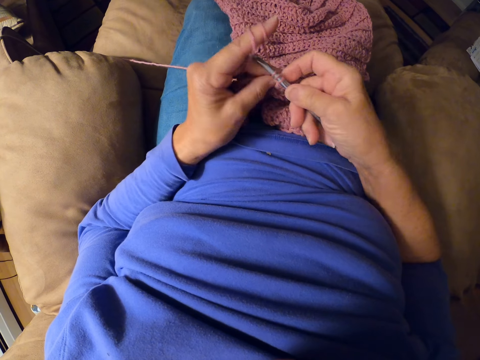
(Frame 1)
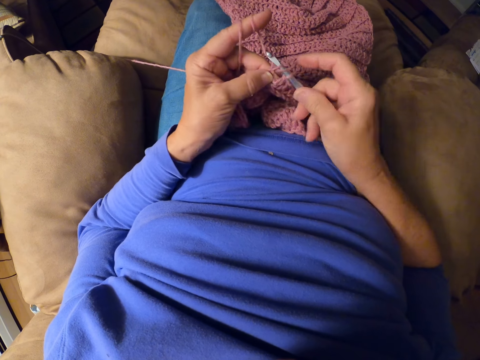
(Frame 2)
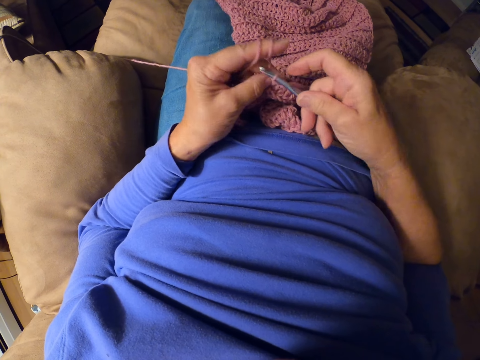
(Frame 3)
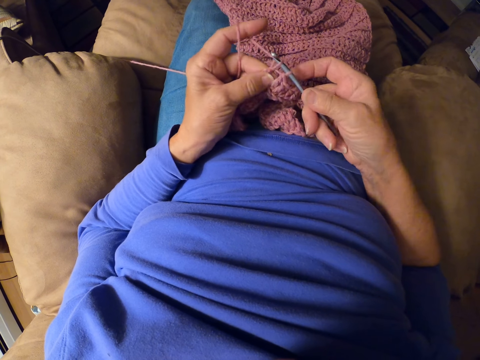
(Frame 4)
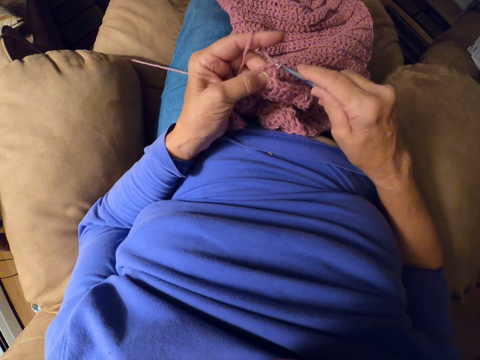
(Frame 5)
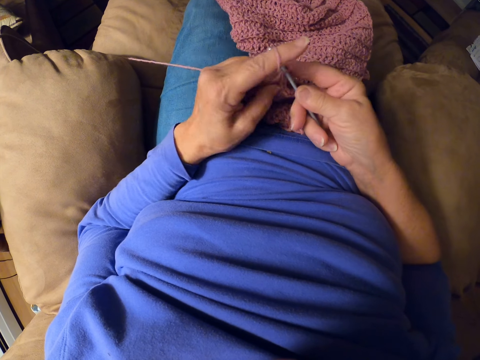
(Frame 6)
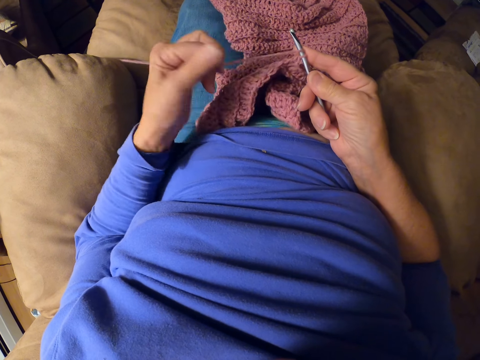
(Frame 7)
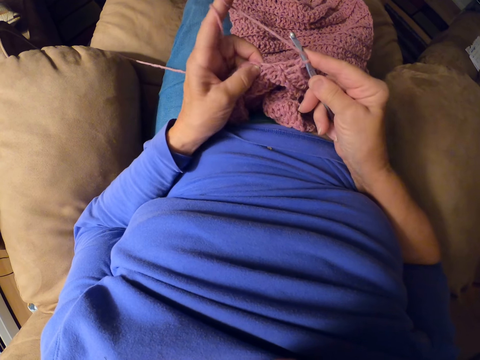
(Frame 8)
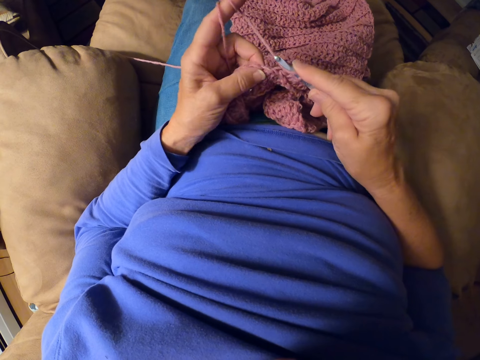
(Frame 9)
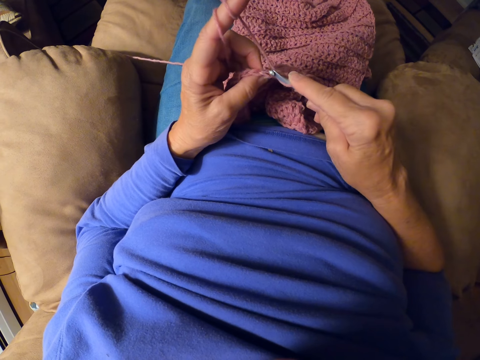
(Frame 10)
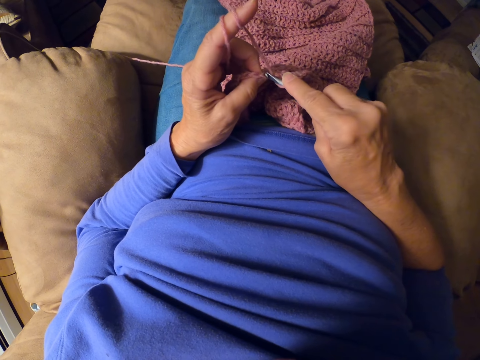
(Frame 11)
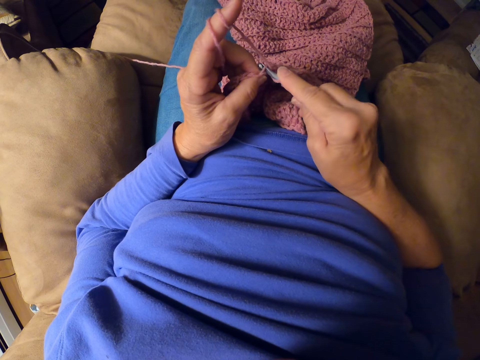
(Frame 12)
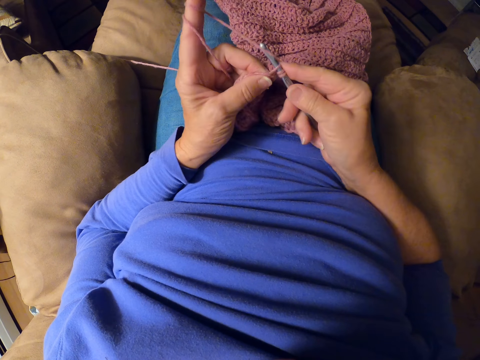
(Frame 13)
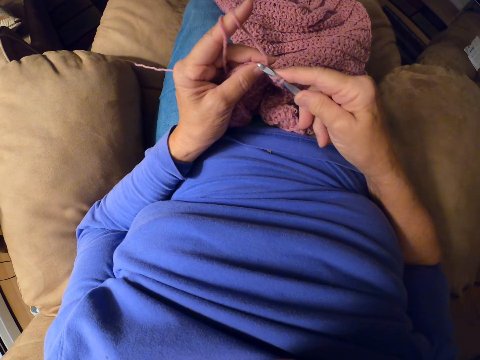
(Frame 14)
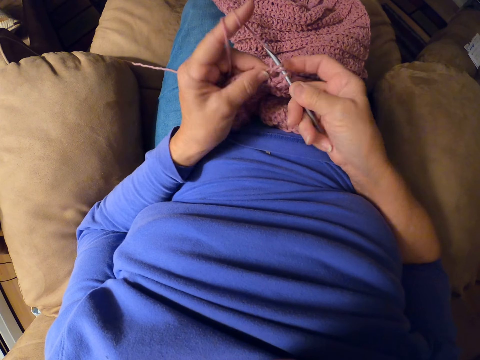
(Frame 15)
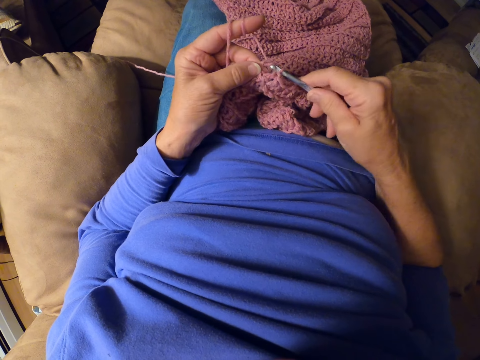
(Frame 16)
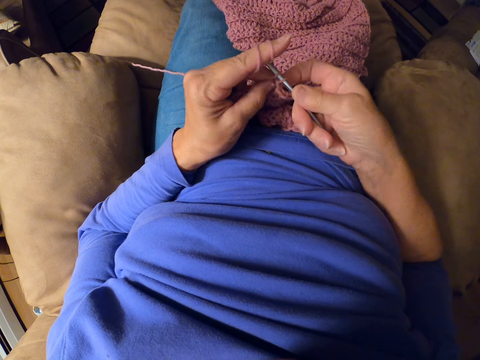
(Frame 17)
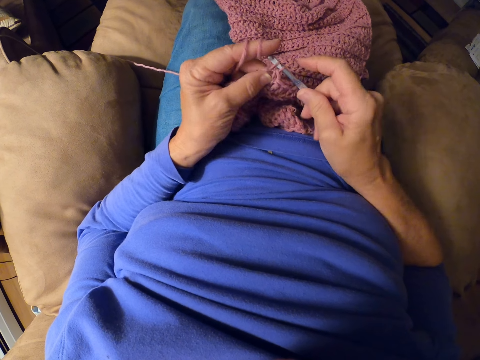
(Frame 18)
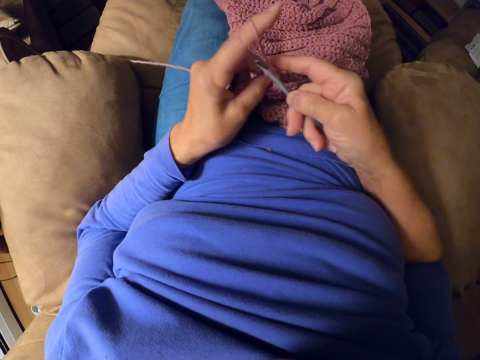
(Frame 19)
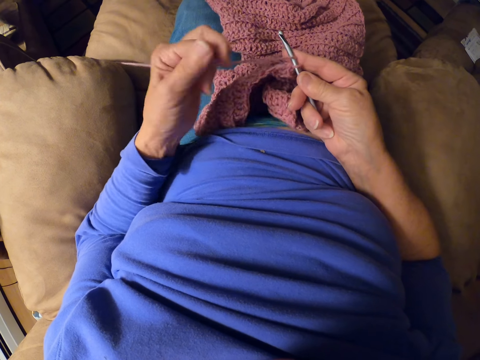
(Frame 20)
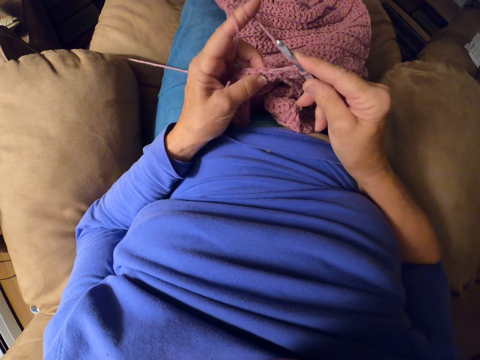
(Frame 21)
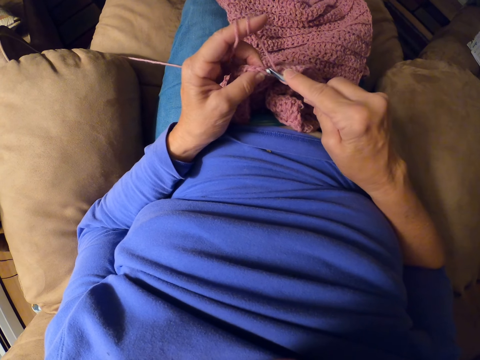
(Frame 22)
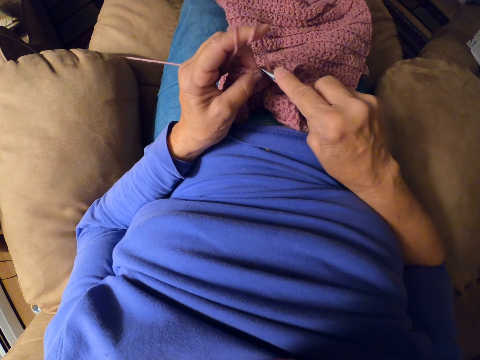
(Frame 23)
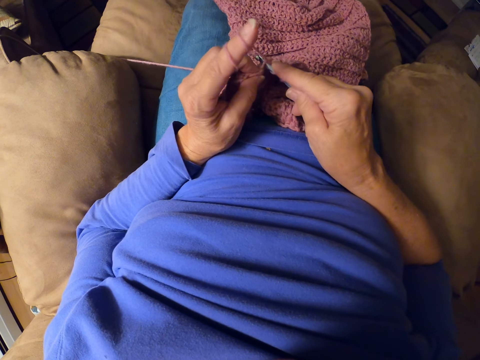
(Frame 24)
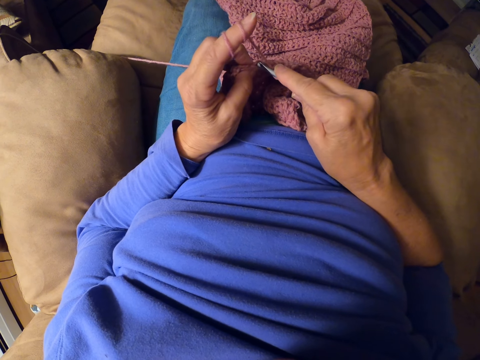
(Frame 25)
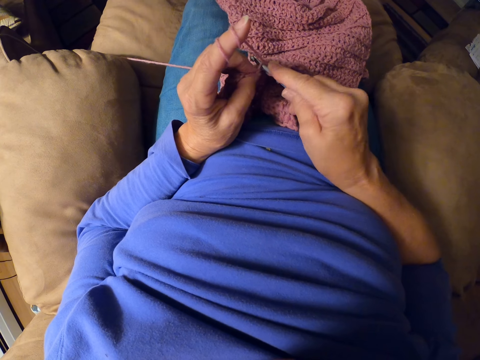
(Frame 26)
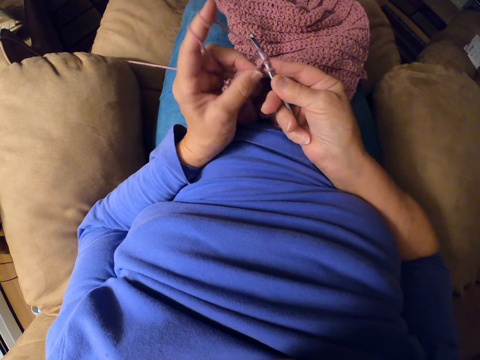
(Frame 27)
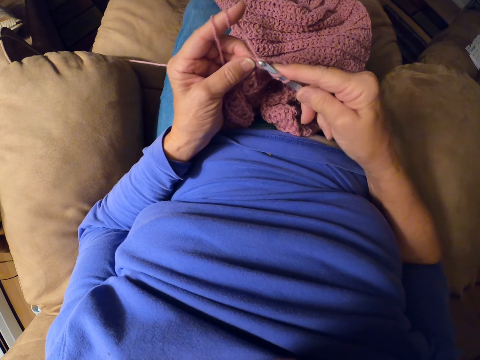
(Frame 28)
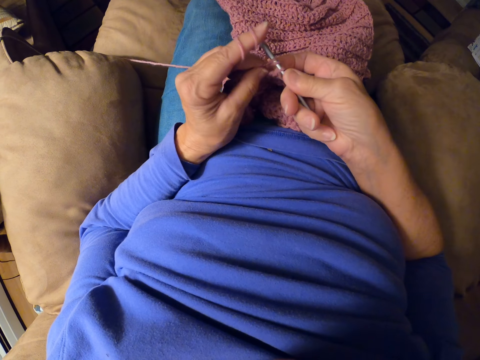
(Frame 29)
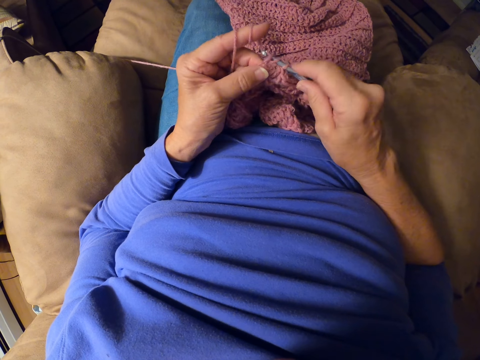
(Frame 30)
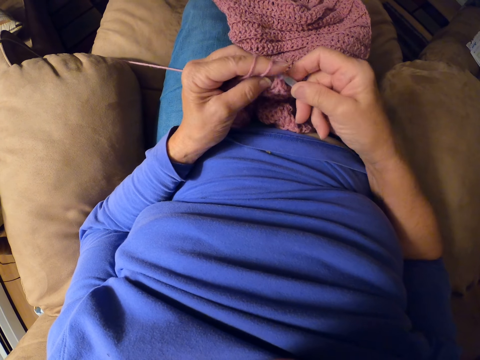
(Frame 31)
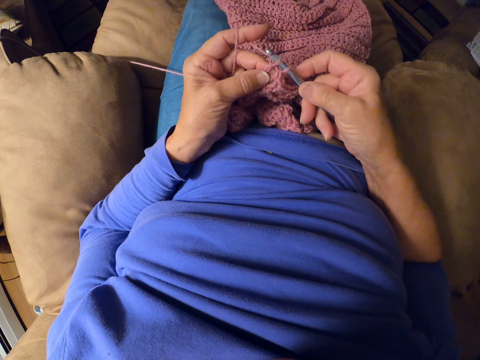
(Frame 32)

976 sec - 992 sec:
The camera wearer rolls yarn around her finger. She crochets with the crochet hook. She rolls the yarn around her finger. She crochets with the crochet hook.

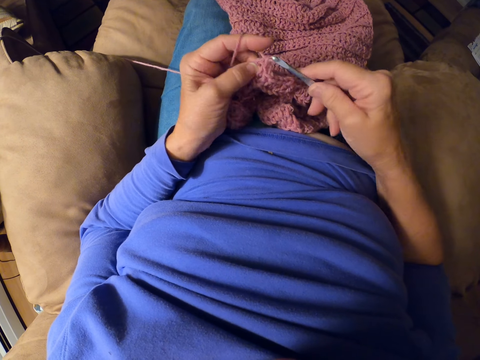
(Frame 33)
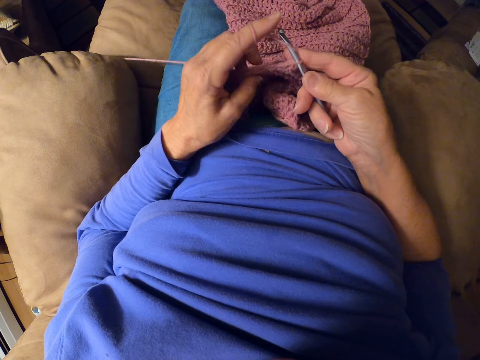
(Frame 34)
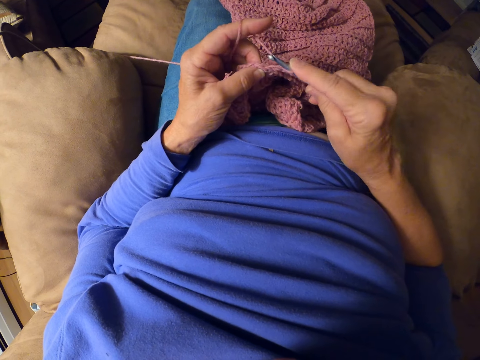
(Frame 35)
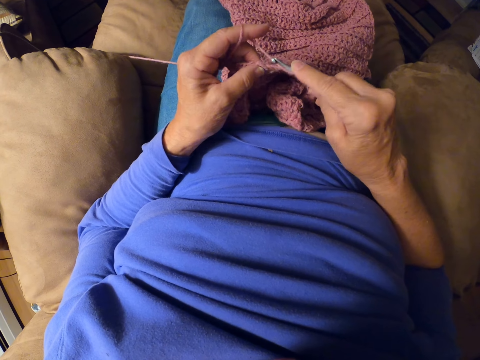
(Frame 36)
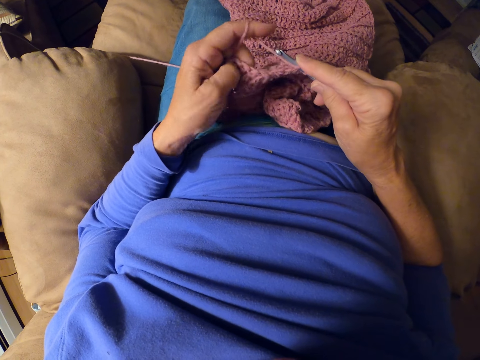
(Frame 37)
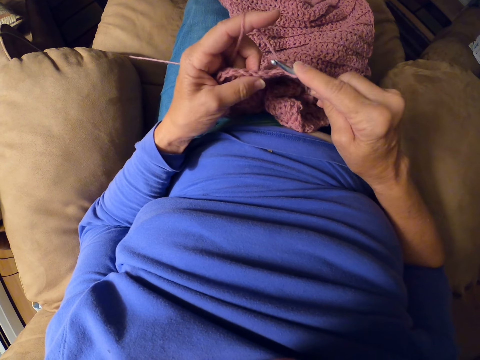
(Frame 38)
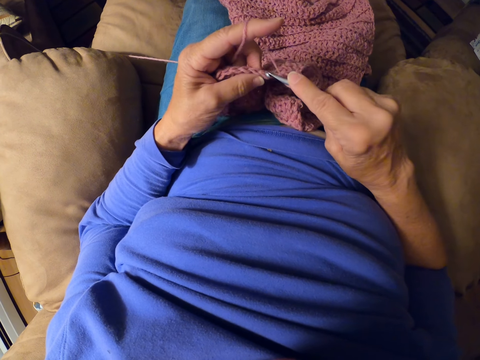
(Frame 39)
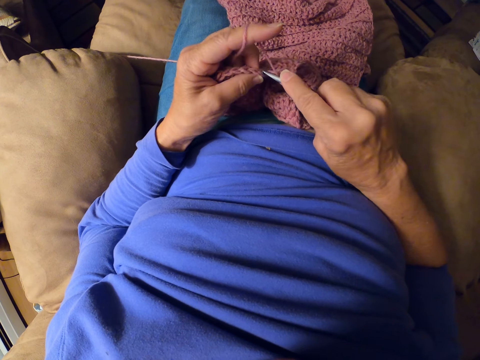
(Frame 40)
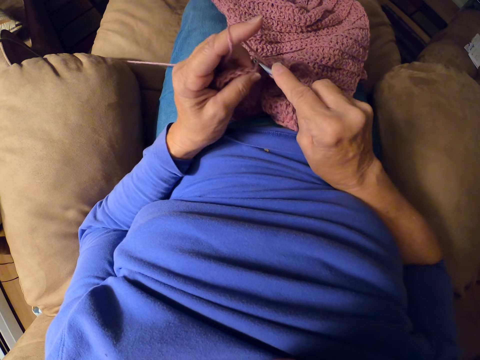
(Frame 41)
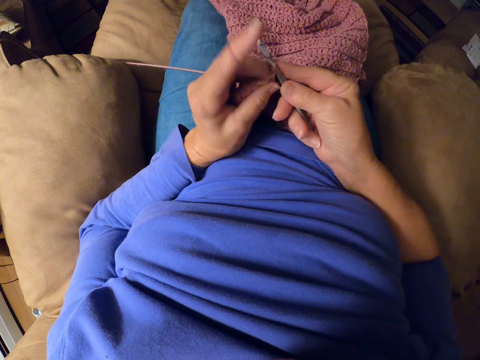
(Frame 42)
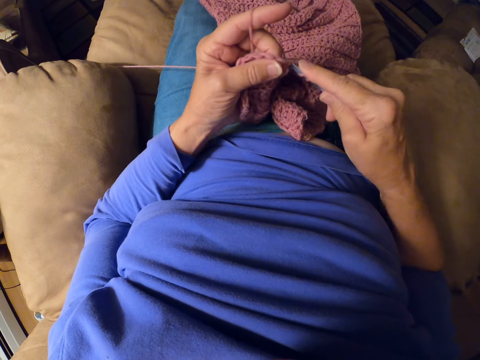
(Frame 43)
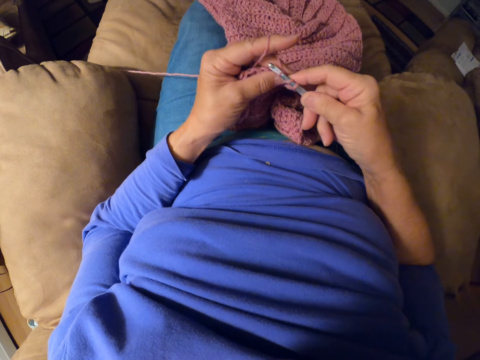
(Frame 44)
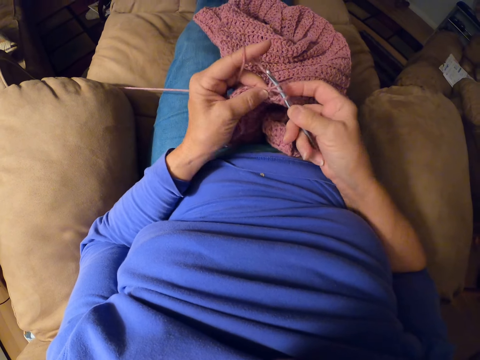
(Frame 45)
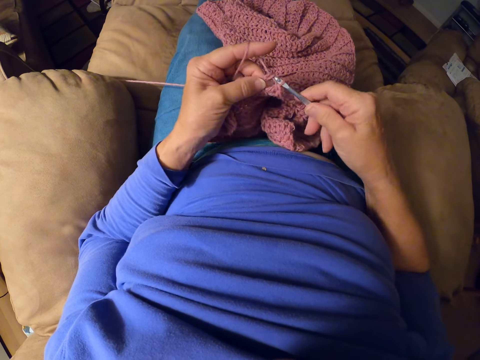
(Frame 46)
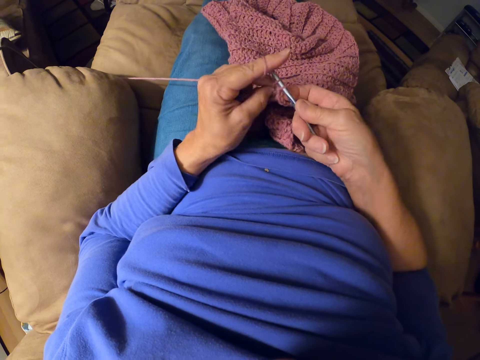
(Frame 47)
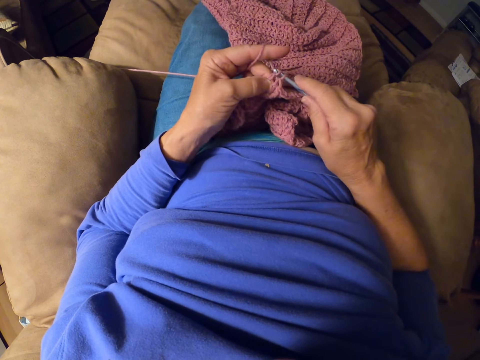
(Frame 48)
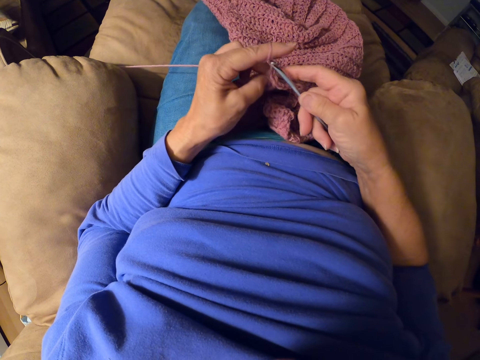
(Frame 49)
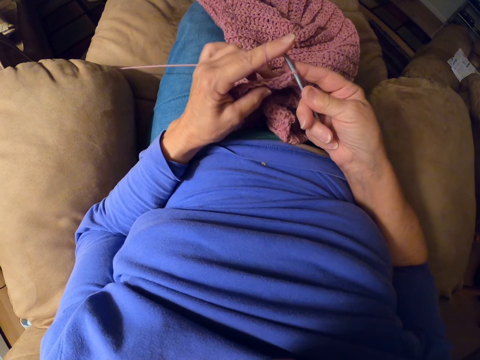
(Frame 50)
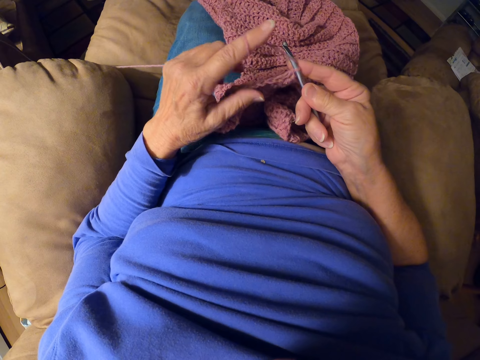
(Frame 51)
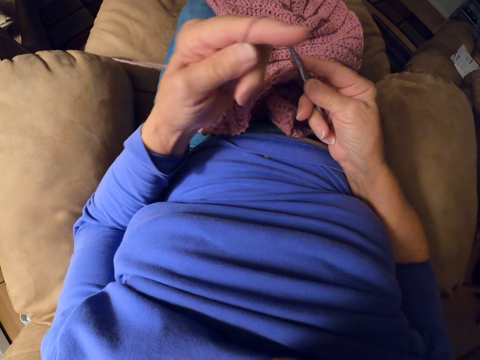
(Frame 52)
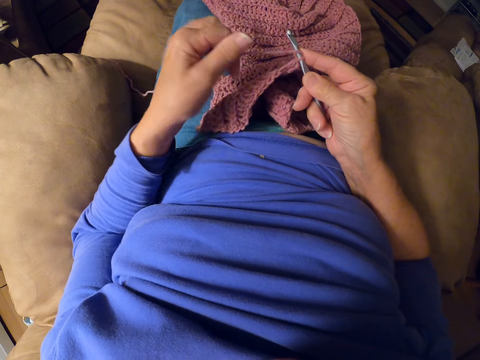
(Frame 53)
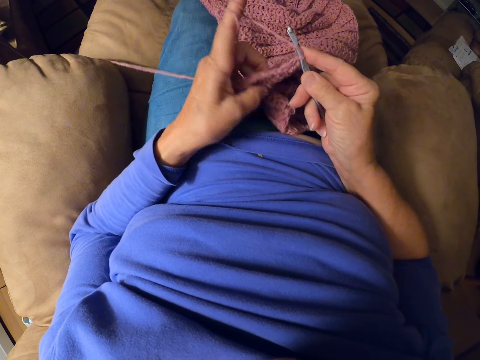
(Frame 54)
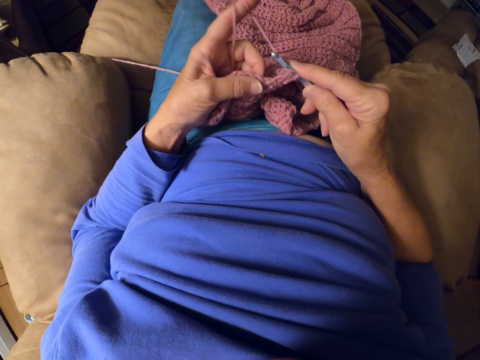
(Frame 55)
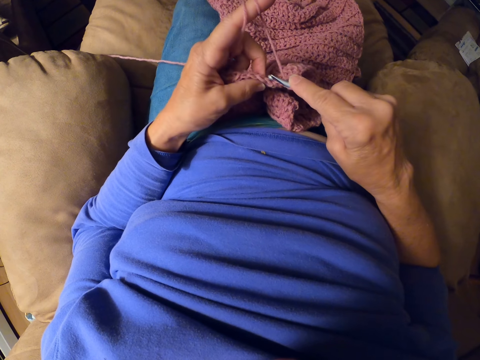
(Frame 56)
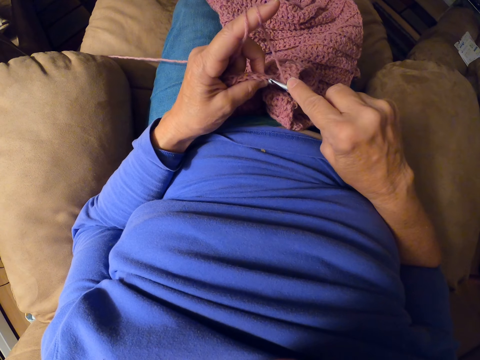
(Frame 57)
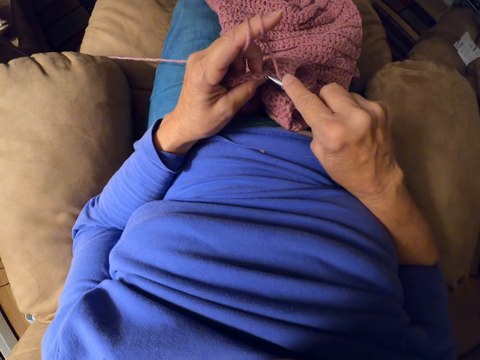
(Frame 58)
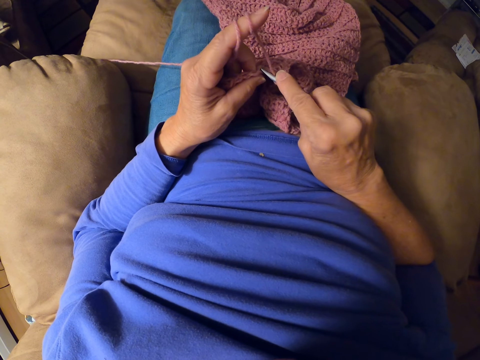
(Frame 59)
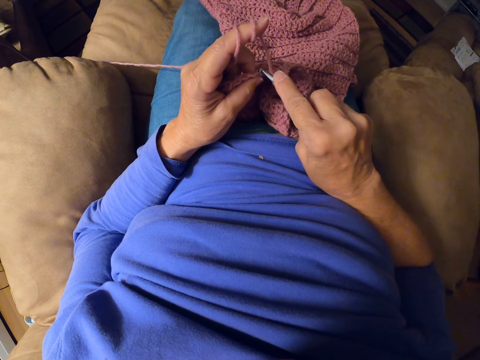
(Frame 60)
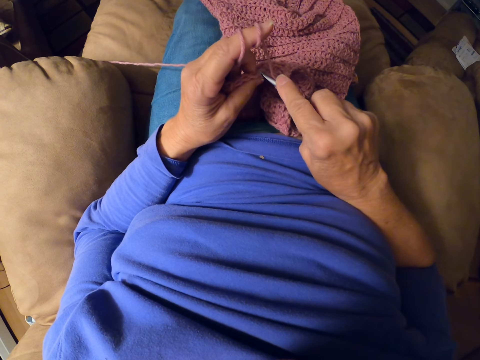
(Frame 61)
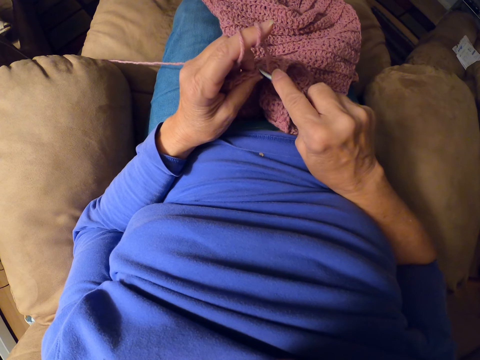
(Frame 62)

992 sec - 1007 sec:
The camera wearer adjusts the yarn. She rolls the yarn around her finger. She knits the cloth.
